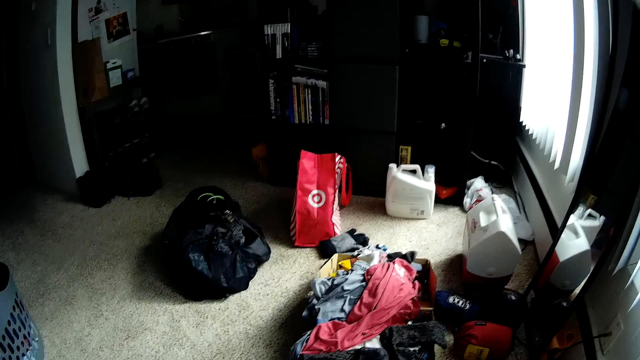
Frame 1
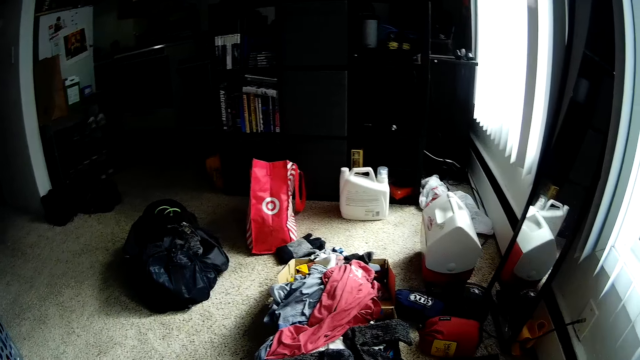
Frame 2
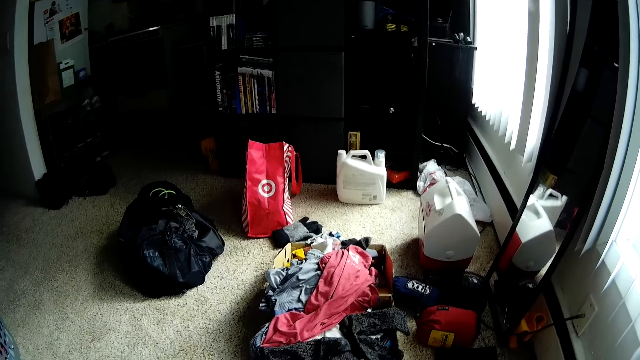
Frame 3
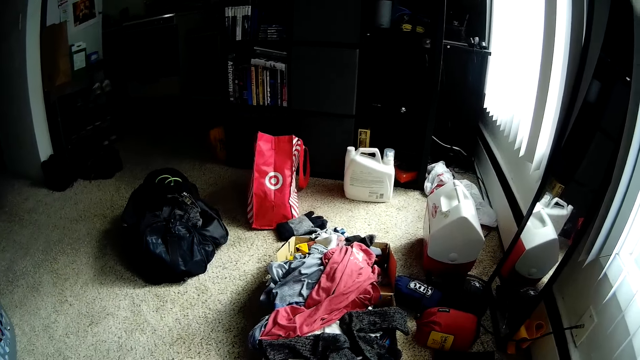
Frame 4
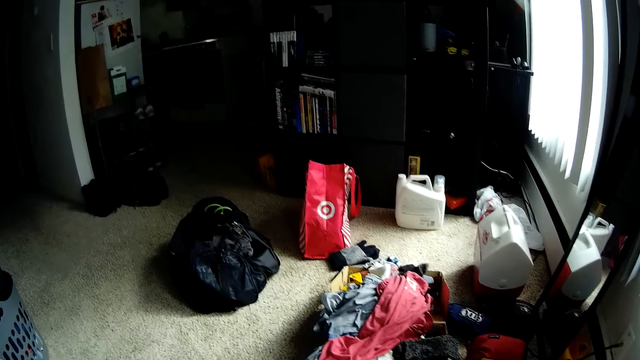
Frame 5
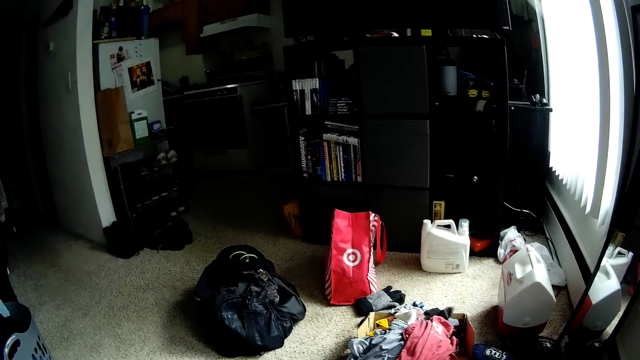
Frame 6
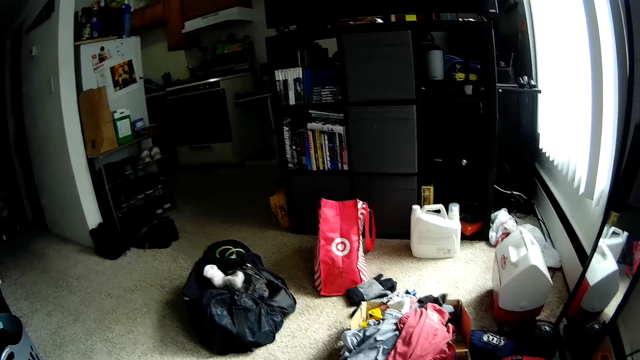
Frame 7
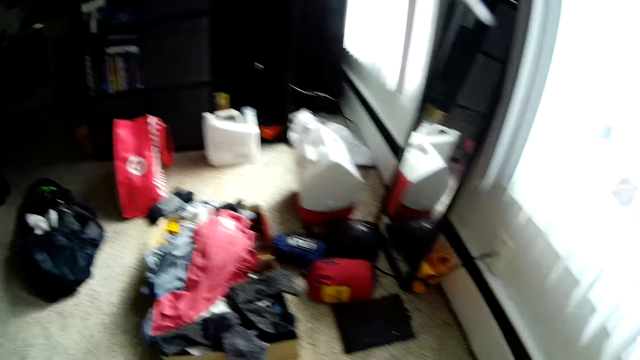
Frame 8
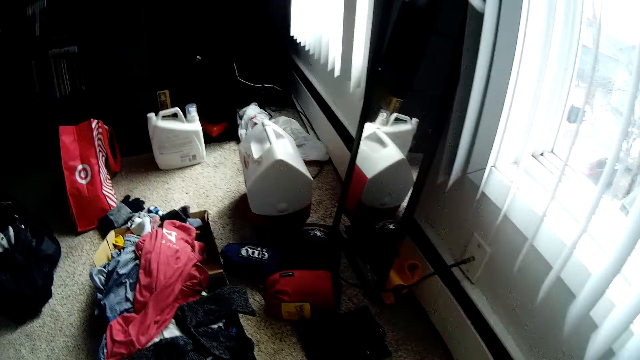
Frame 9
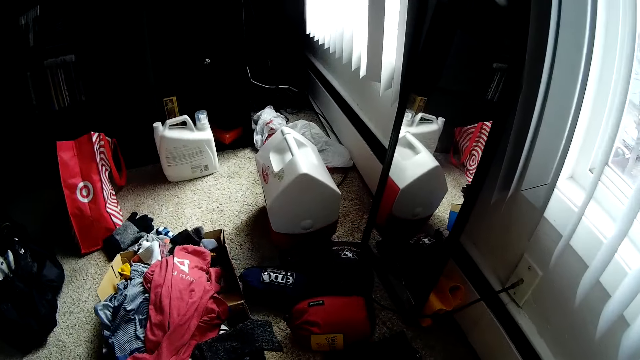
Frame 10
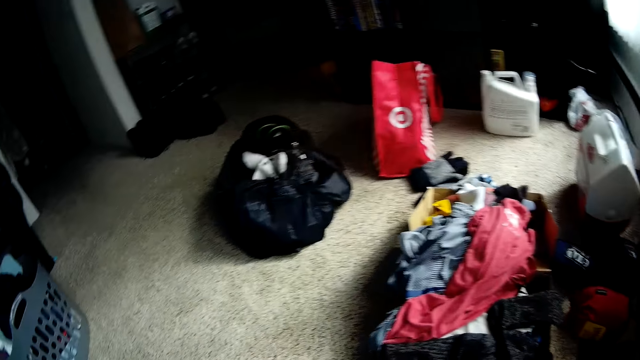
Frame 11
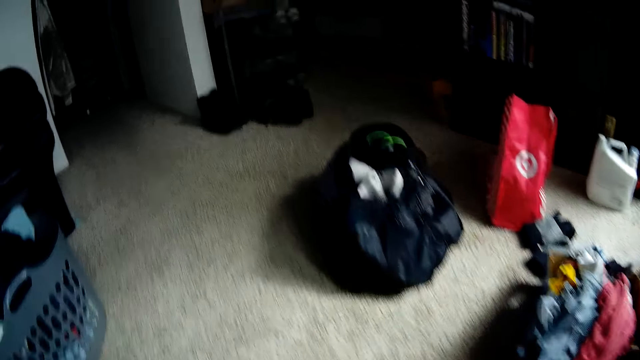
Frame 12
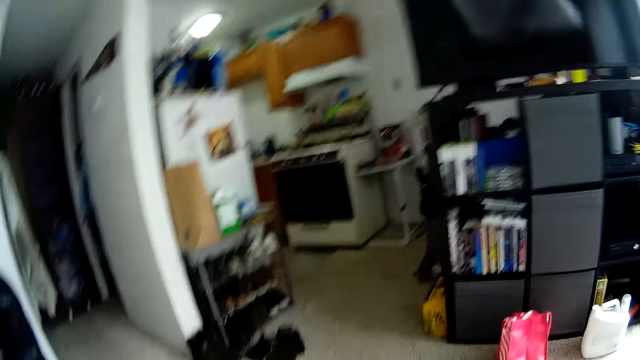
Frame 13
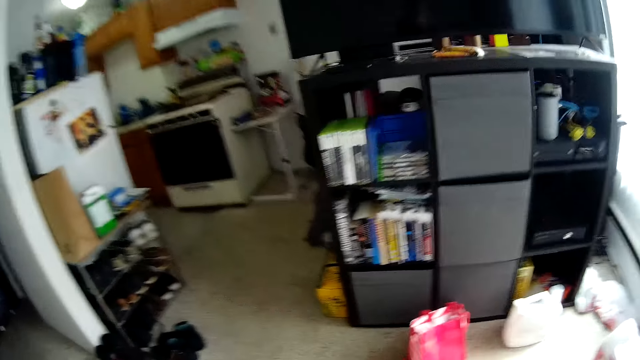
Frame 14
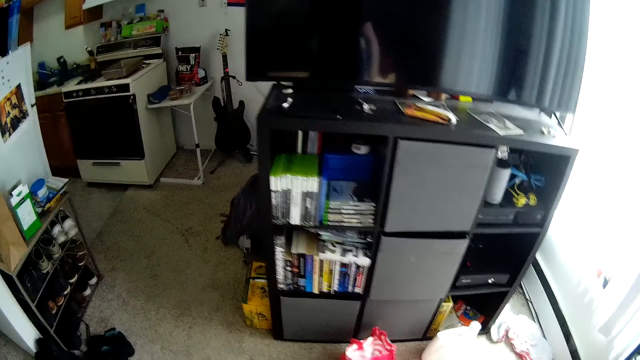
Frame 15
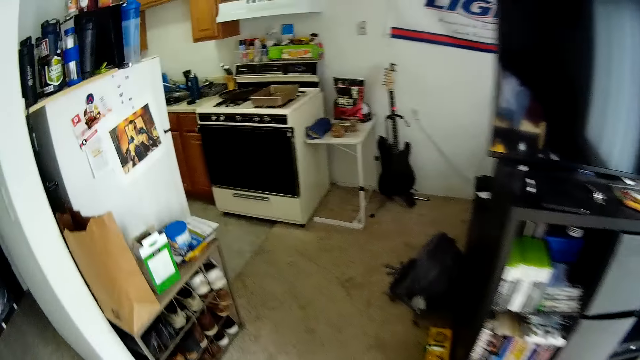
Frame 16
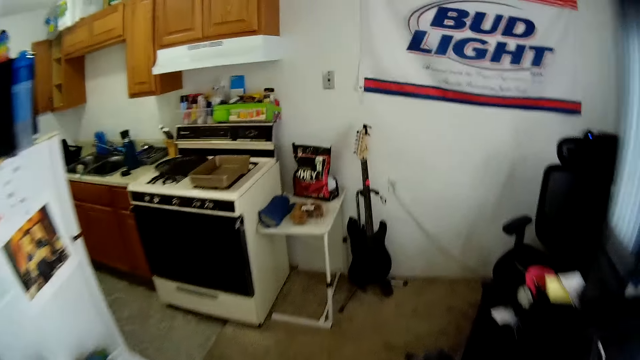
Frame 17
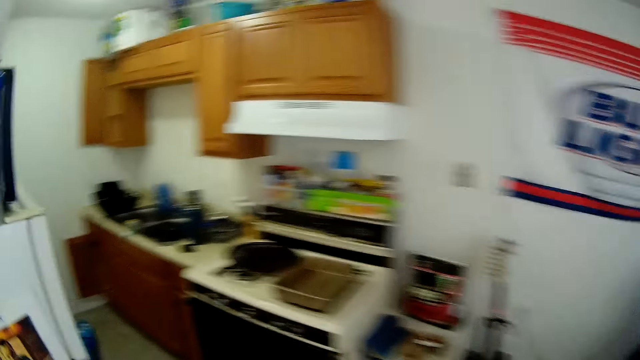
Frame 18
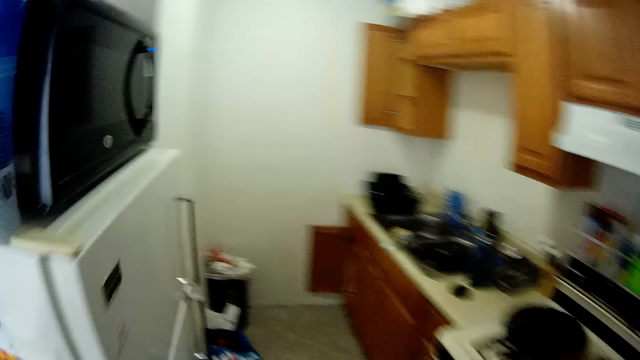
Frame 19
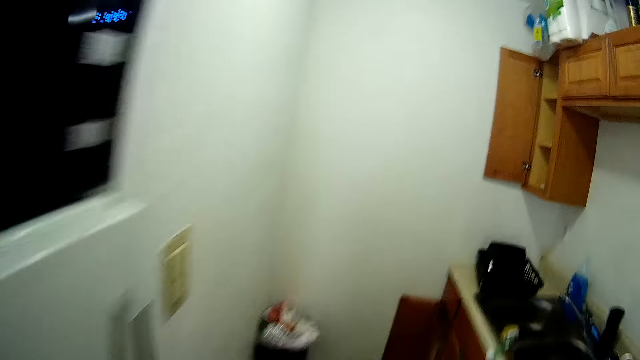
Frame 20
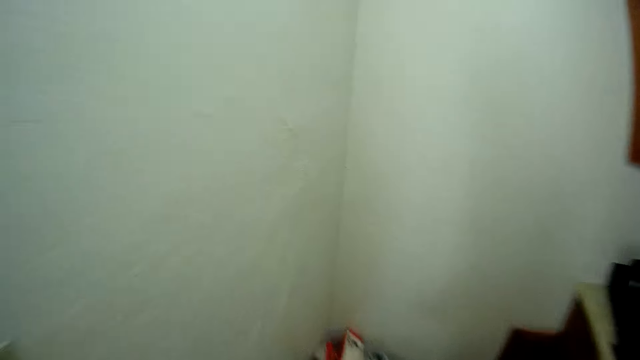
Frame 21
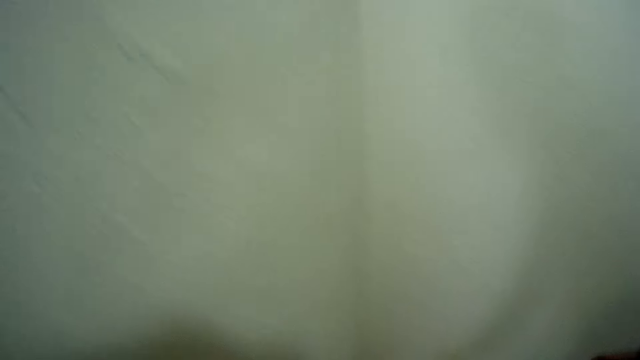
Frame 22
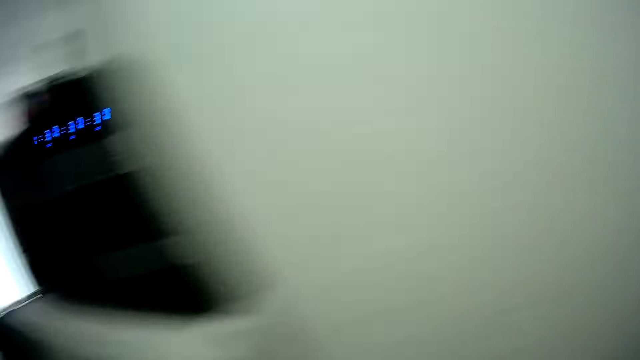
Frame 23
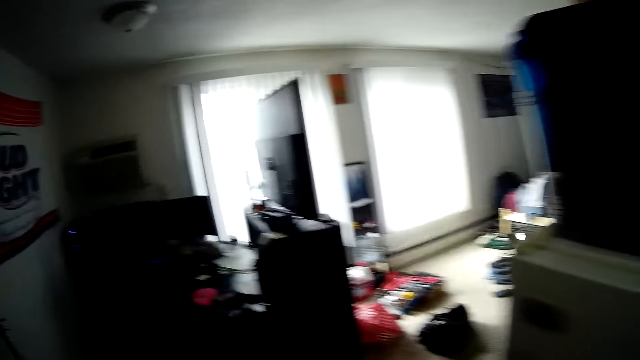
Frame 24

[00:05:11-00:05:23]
The camera wearer turns round the room. They throw white socks on the bag. They walk round the room.

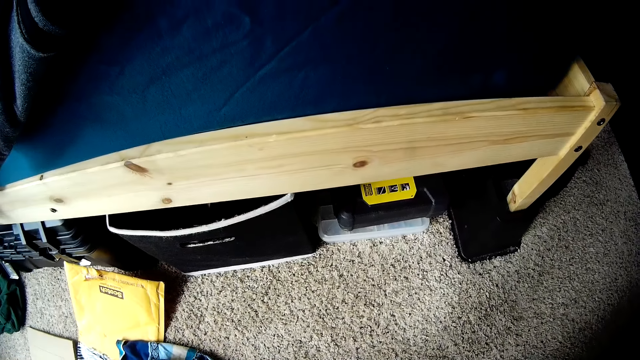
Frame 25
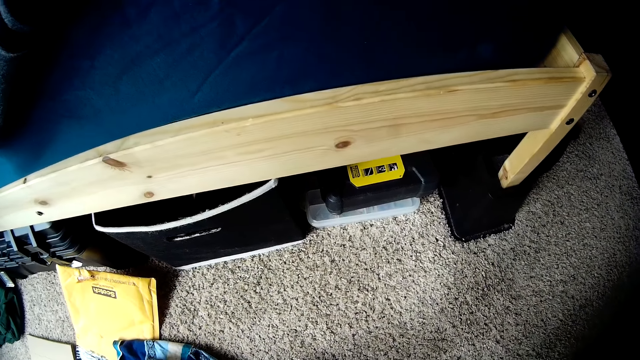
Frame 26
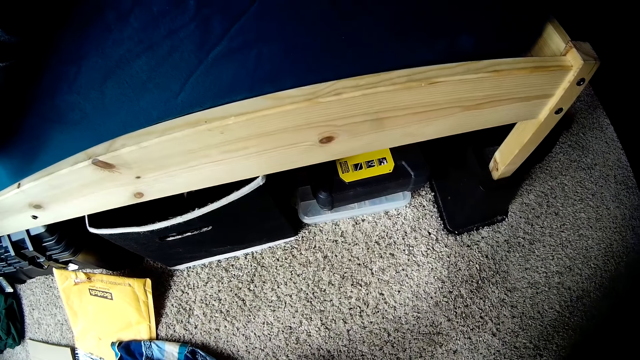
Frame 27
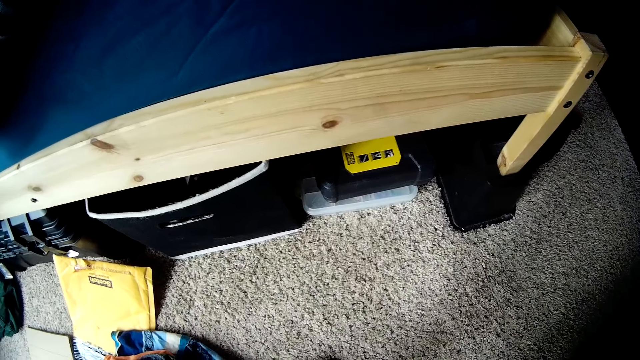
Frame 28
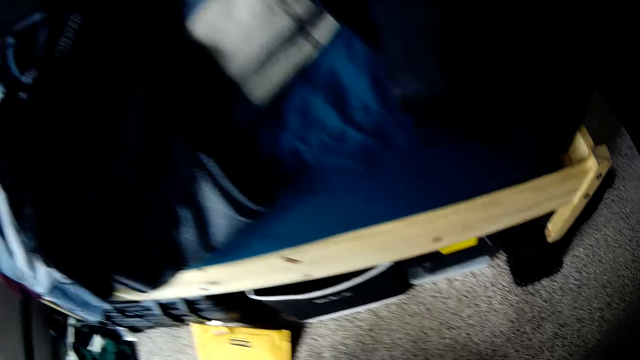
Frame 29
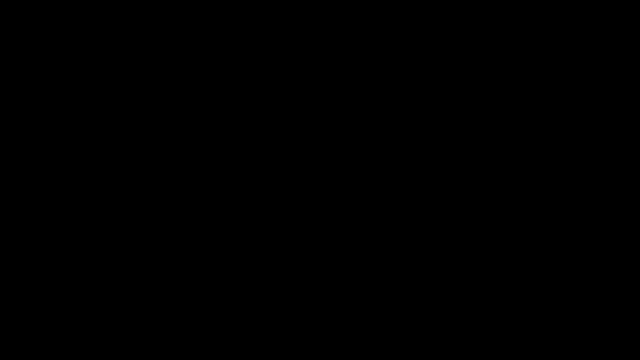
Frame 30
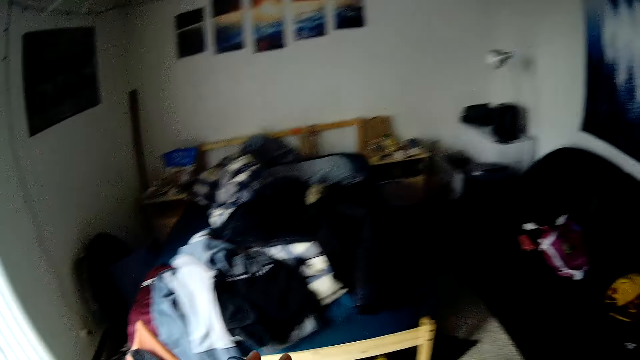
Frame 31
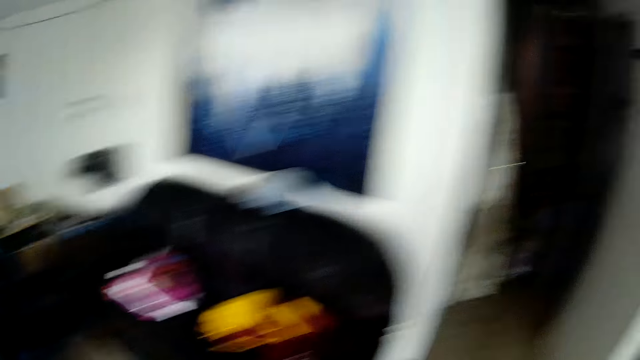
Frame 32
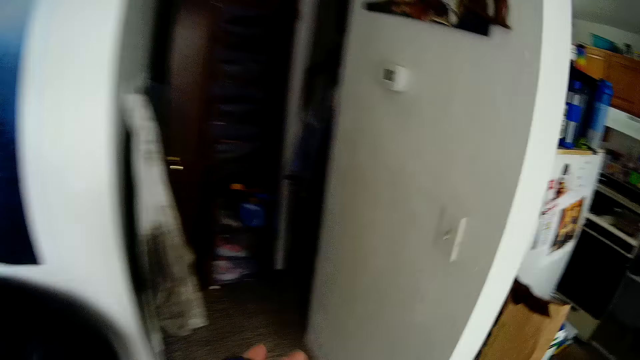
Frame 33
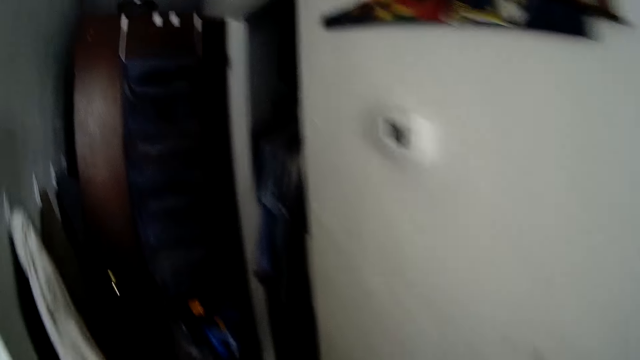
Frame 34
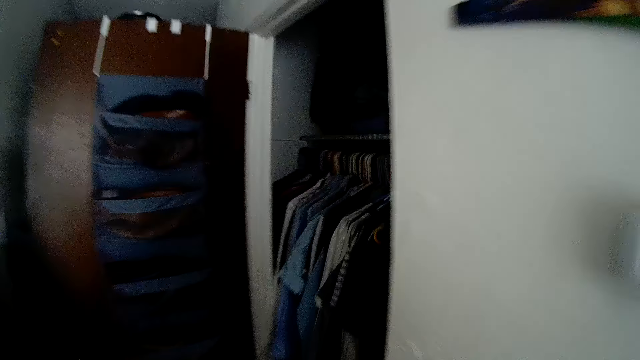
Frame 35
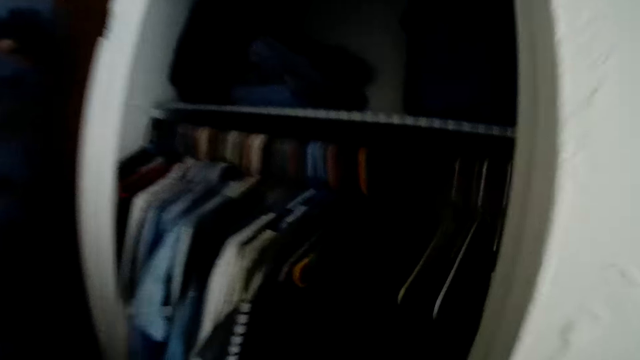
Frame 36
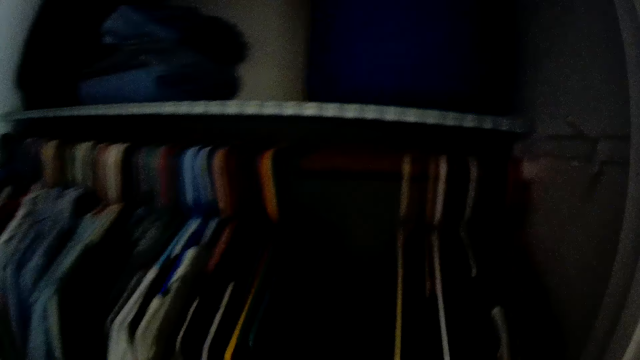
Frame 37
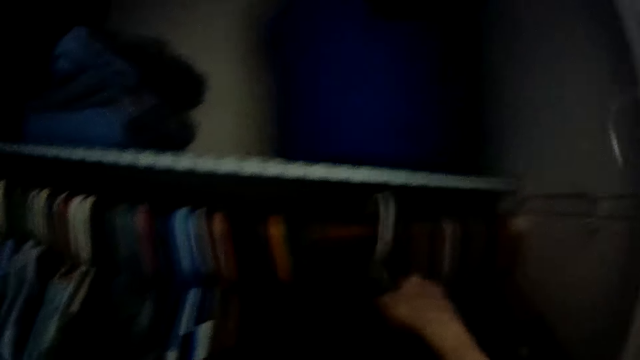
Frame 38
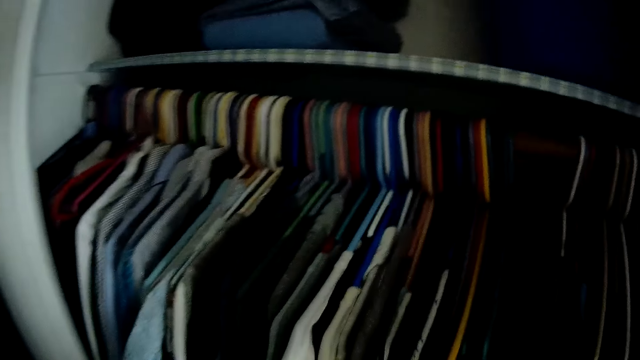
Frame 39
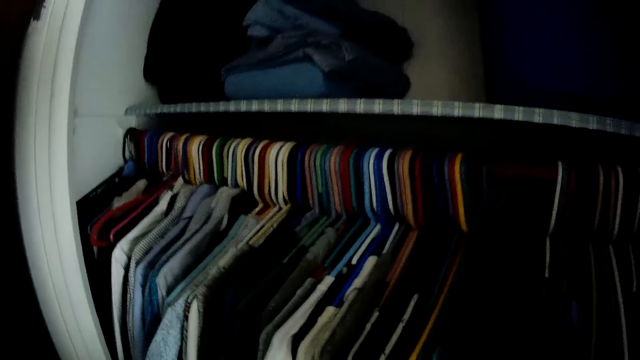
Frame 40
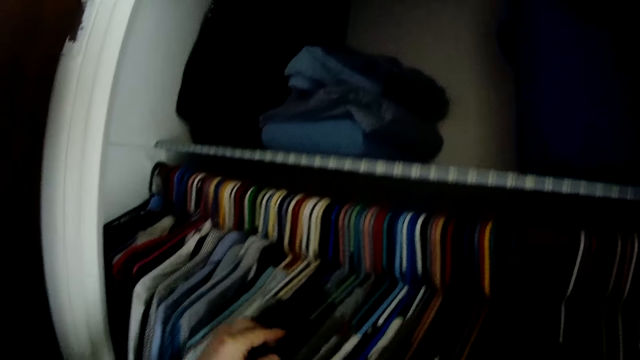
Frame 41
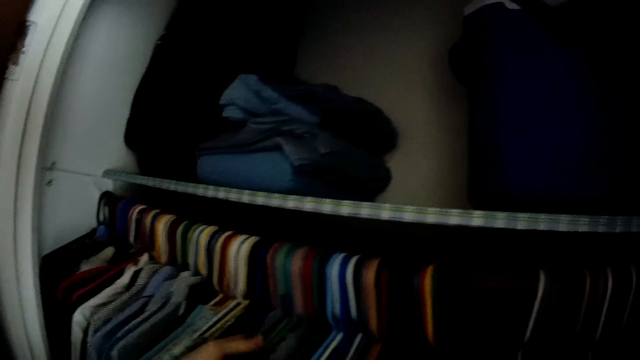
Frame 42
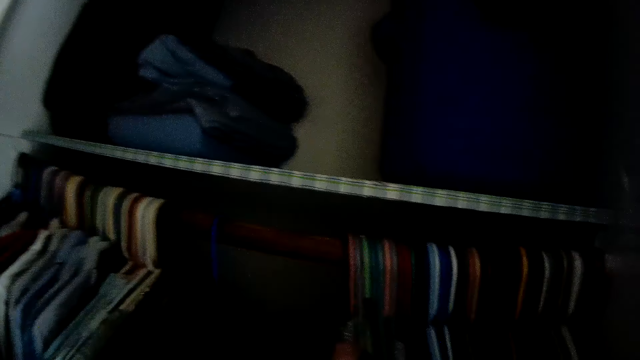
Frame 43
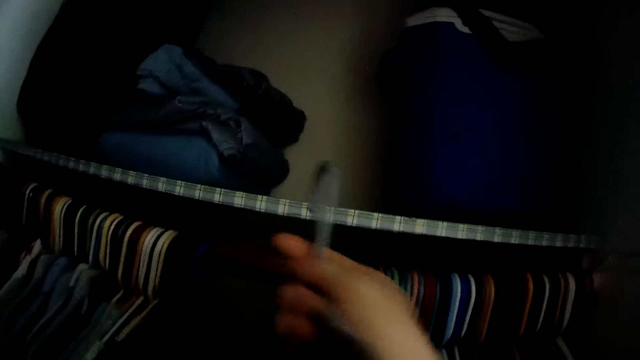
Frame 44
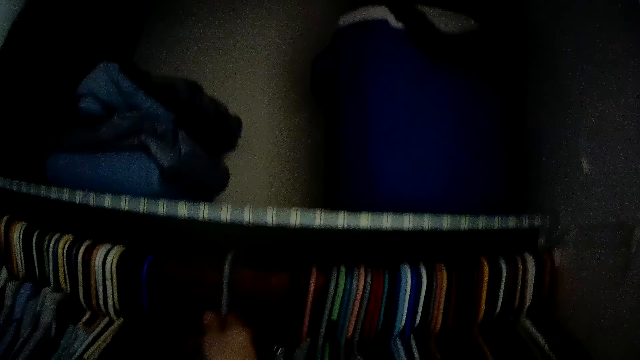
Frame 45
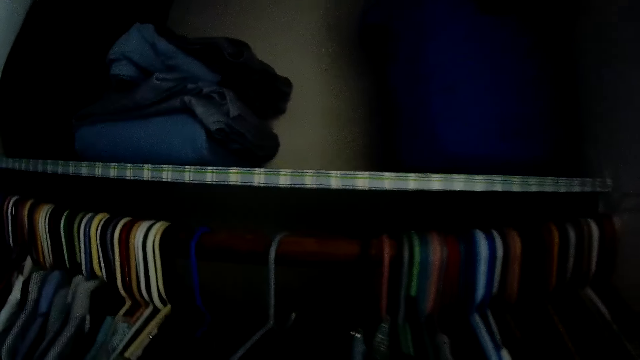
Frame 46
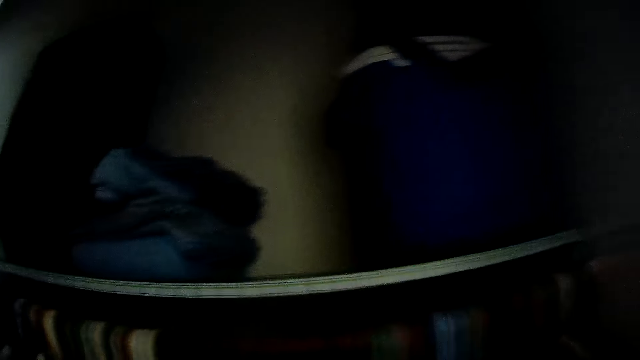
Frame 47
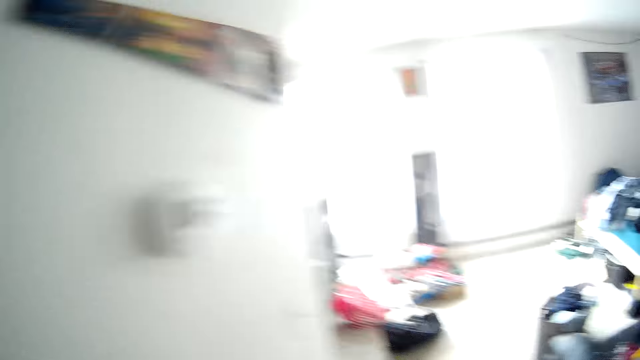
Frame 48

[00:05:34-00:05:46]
The camera wearer looks under the bed and looks round the room. He hangs some hangers in the closet or wardrobe with his right hand. He adjusts the hangers in the closet with his left hand. He pushes cloths in the wardrobe. He hangs a hanger in the closet with his right hand.
